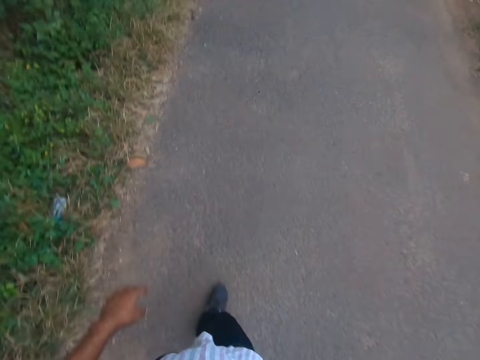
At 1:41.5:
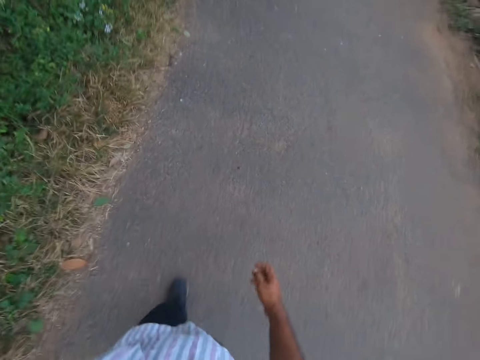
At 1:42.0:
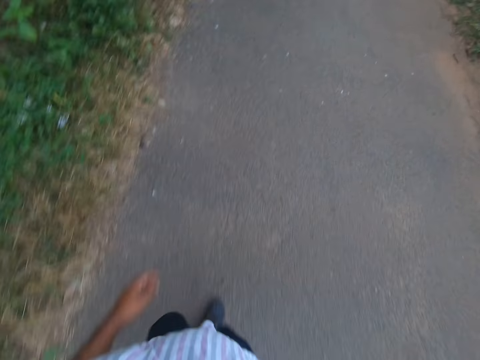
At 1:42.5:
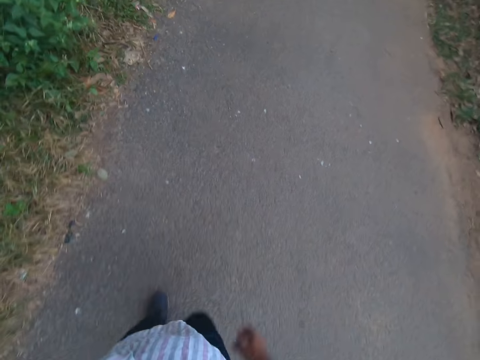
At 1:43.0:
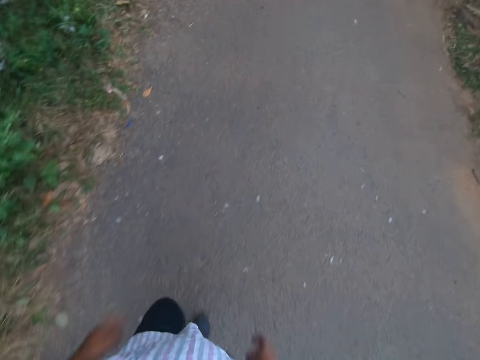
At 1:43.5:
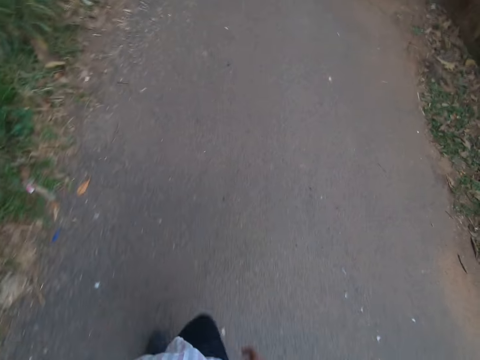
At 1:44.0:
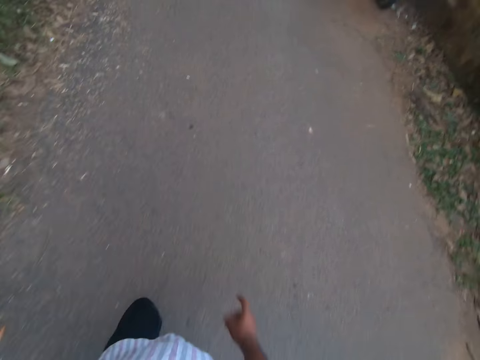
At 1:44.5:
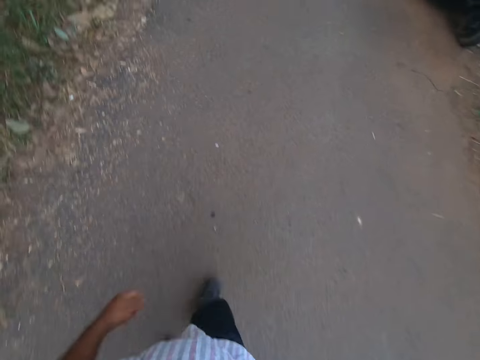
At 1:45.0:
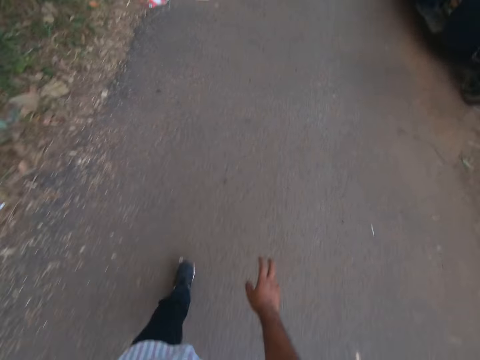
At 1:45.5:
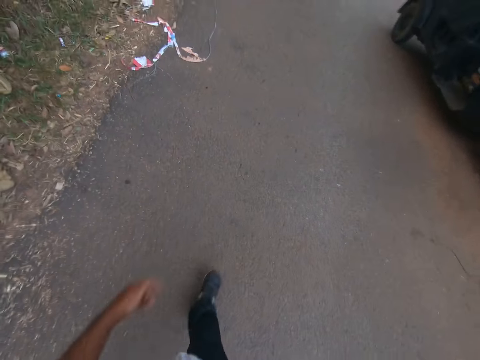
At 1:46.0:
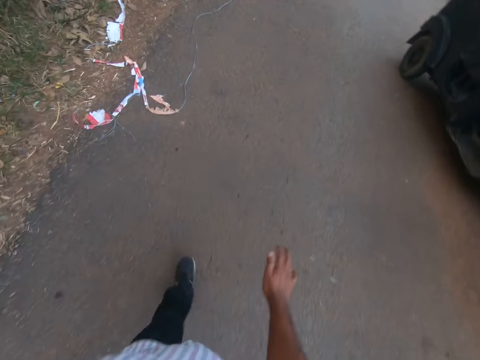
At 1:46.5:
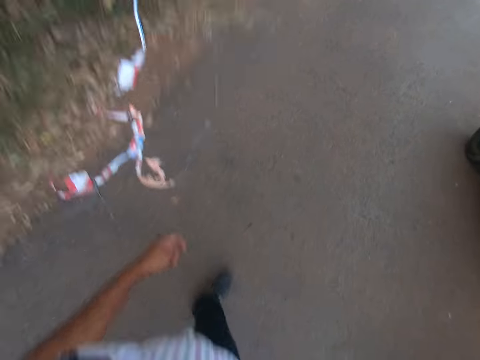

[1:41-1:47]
The camera wearer does something with his hand. He walks around the area.

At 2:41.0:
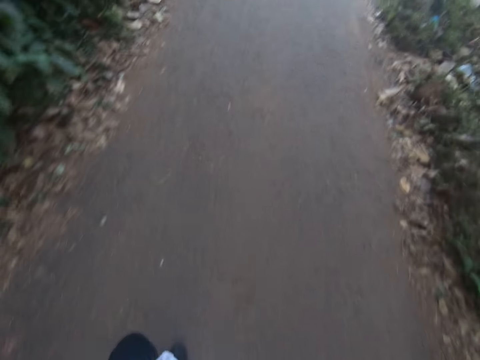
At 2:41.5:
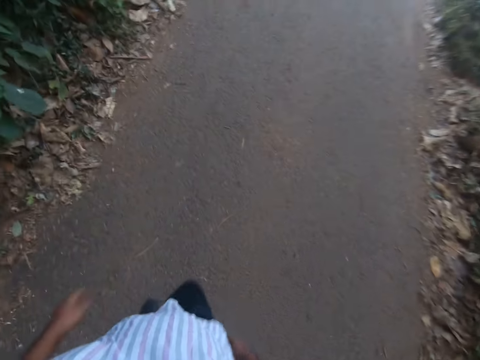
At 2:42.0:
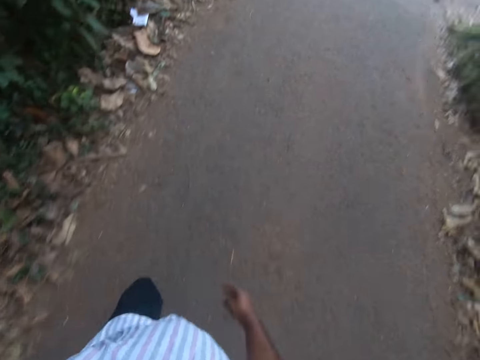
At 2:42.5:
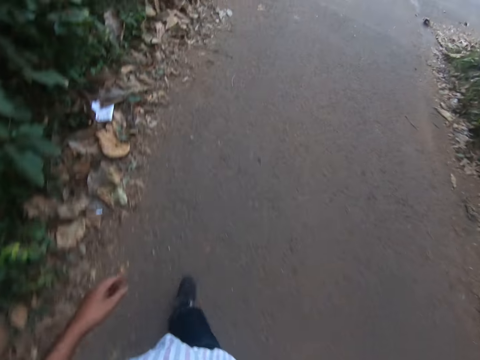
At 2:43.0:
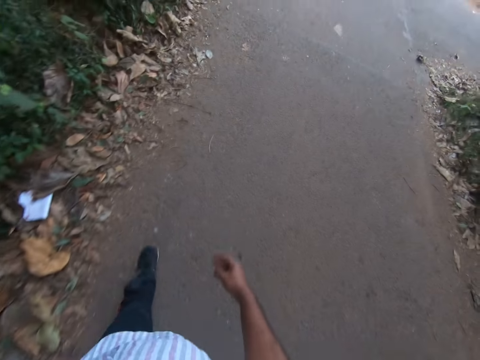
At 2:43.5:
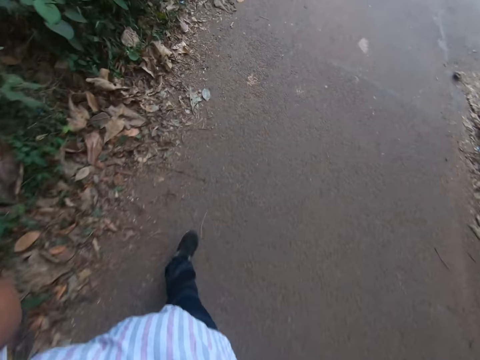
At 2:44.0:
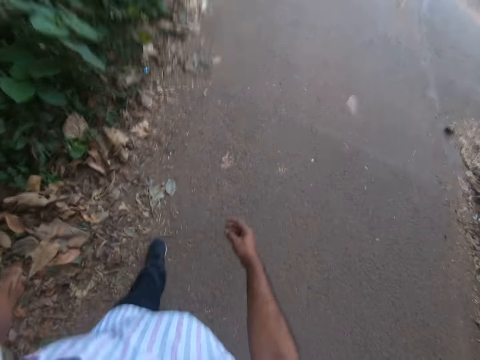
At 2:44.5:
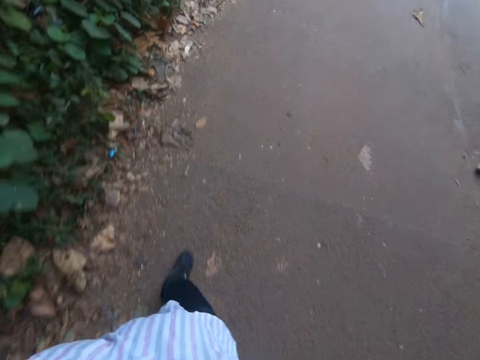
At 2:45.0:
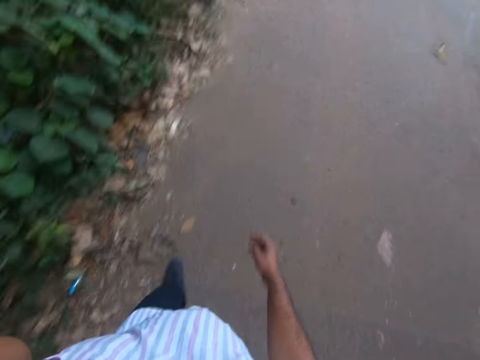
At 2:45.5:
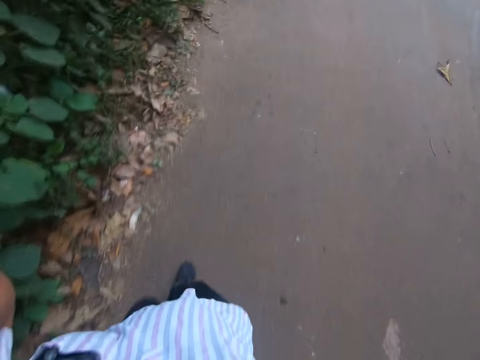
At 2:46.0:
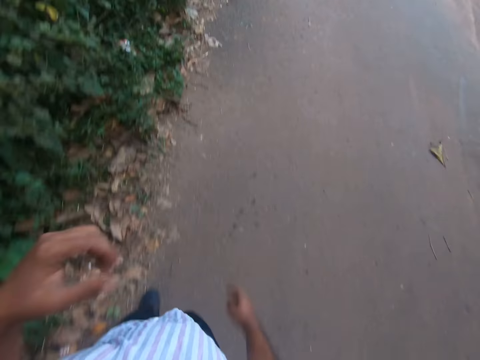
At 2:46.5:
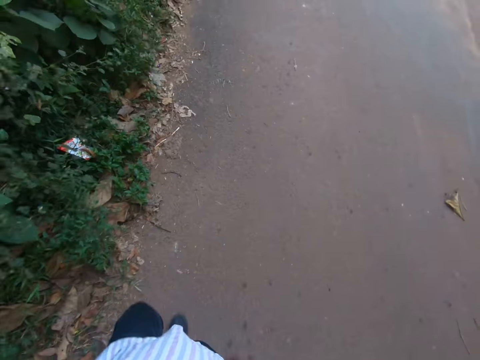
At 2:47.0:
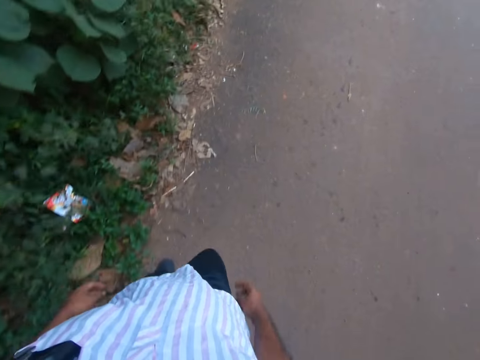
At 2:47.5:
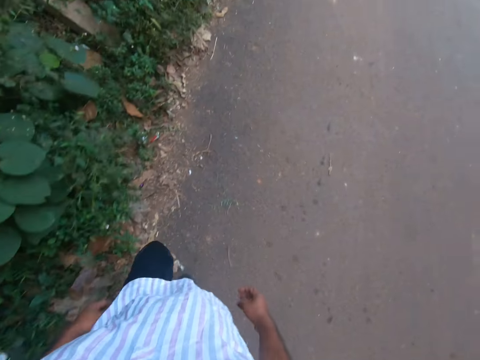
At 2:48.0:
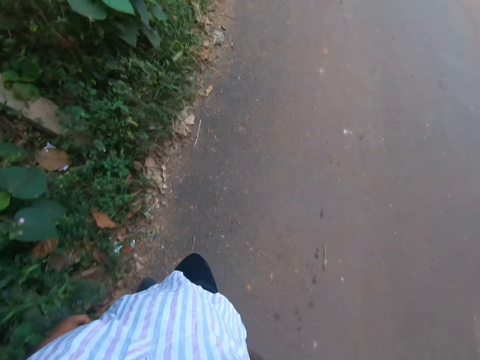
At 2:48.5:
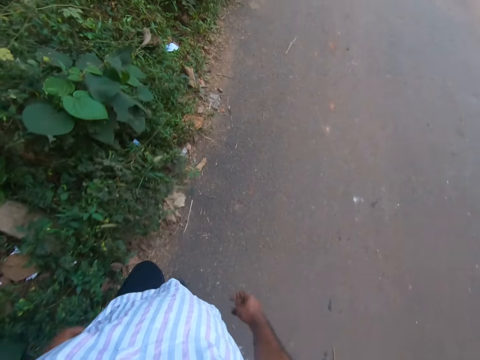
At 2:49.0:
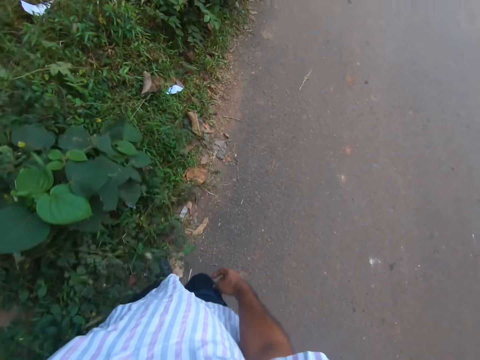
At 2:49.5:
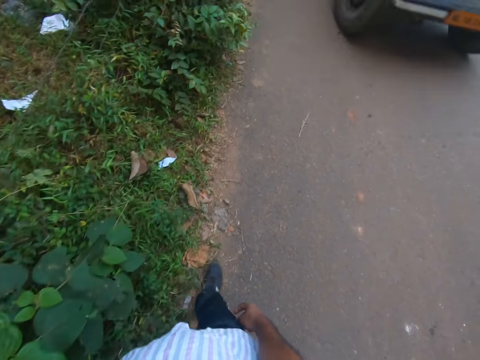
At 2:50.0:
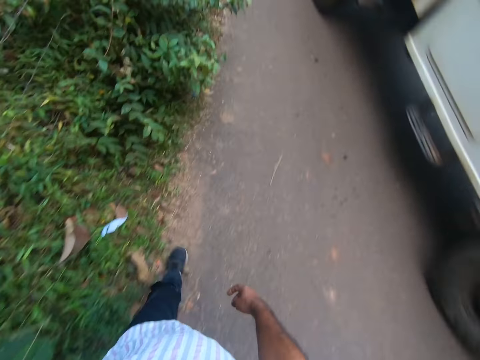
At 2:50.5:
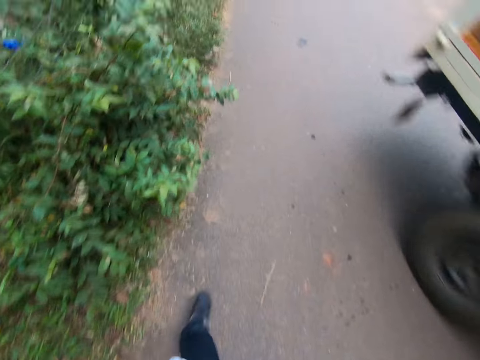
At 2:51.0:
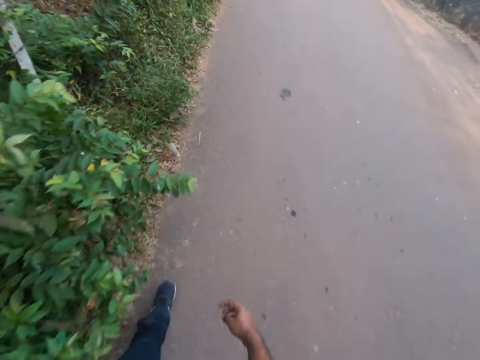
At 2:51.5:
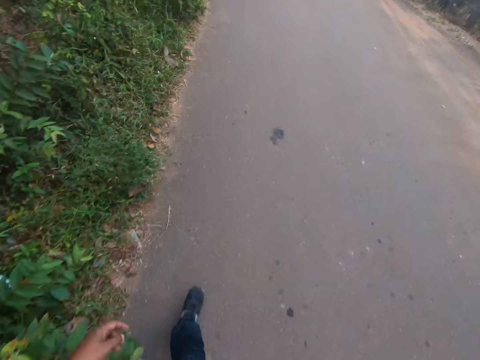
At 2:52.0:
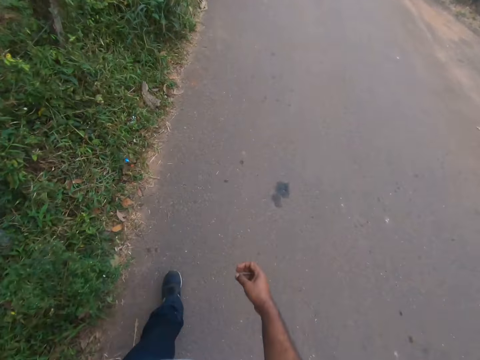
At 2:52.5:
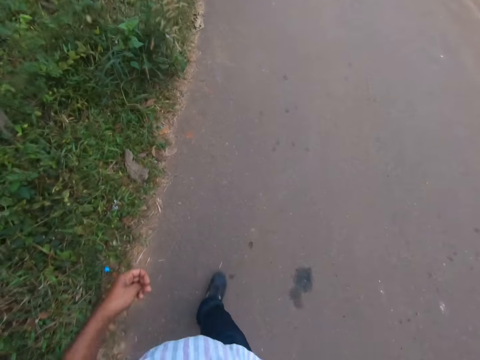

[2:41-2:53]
The camera wearer raises his left hand. He does something with his hand and walks around the area.

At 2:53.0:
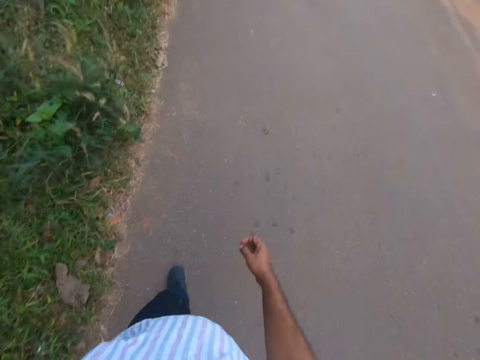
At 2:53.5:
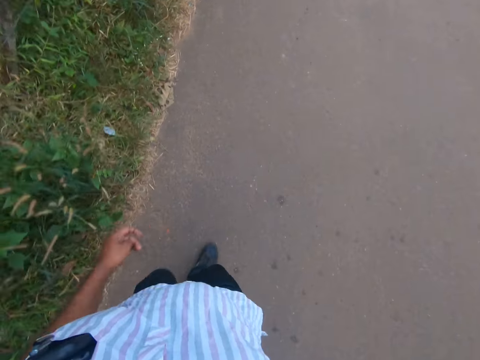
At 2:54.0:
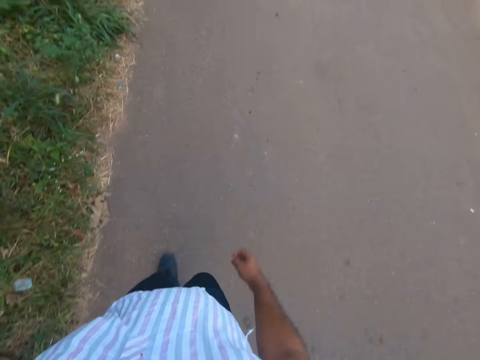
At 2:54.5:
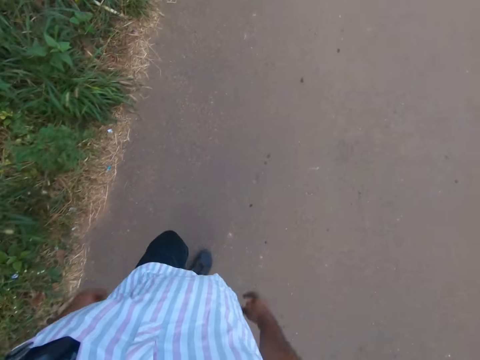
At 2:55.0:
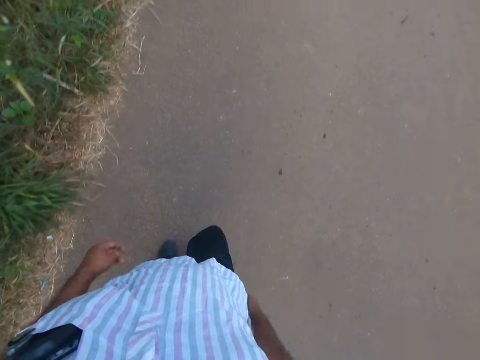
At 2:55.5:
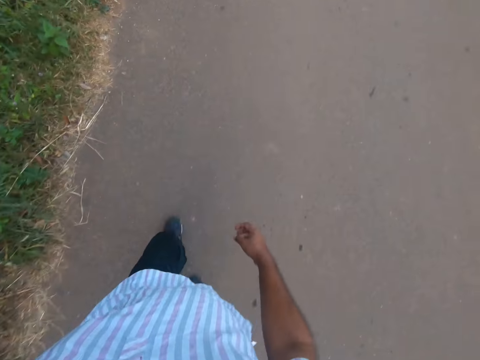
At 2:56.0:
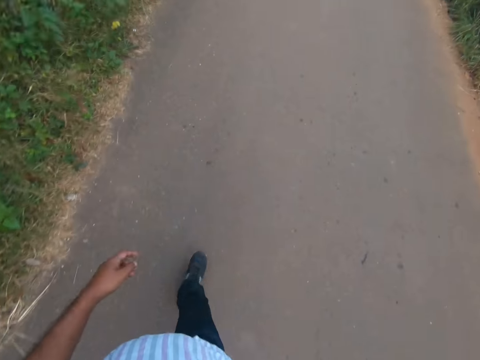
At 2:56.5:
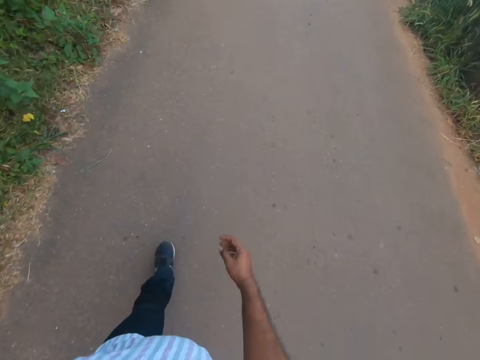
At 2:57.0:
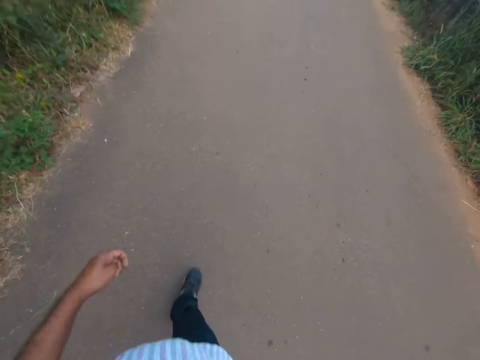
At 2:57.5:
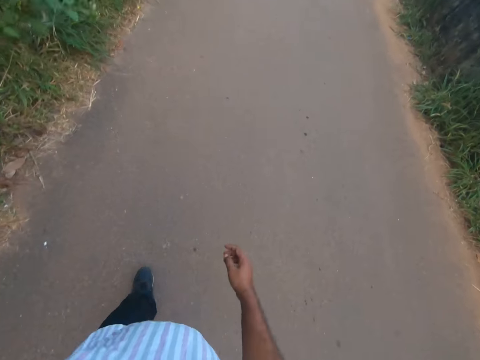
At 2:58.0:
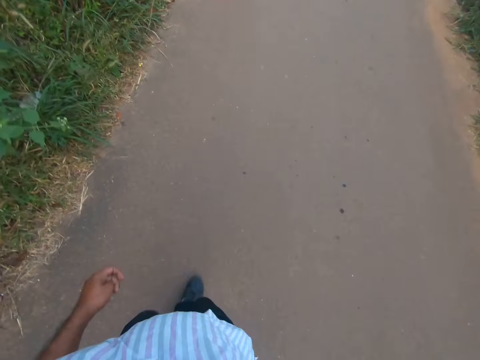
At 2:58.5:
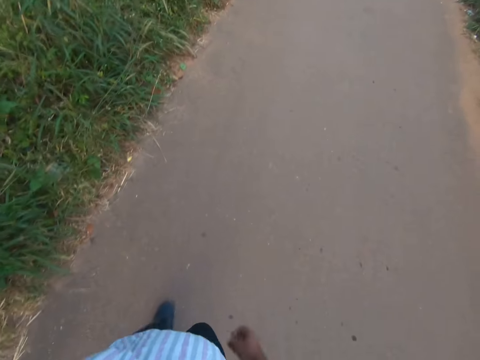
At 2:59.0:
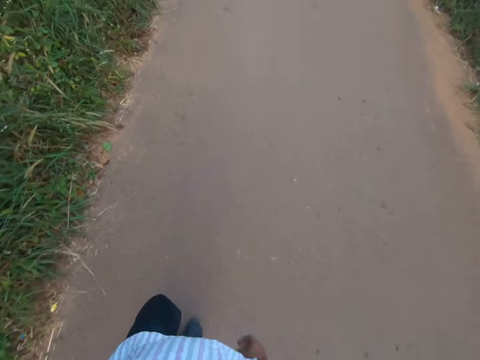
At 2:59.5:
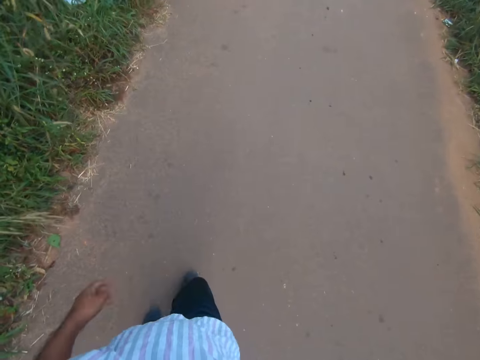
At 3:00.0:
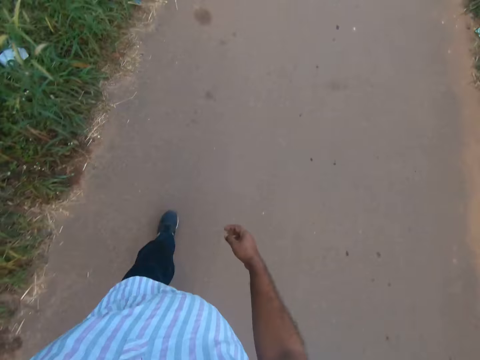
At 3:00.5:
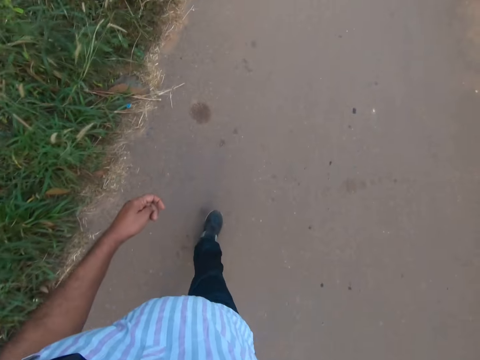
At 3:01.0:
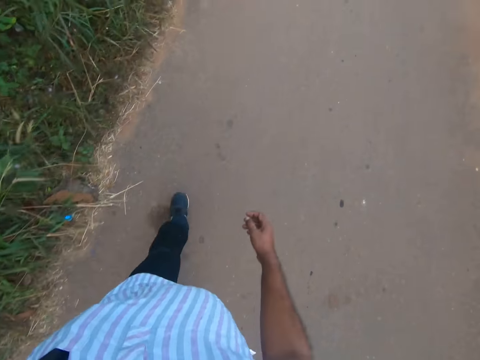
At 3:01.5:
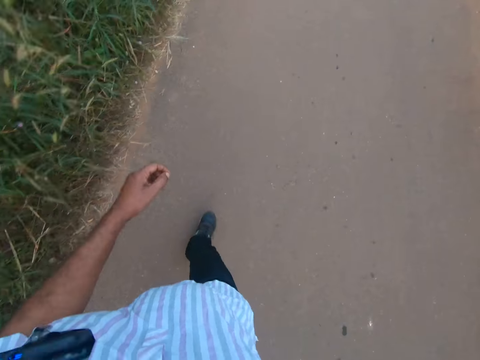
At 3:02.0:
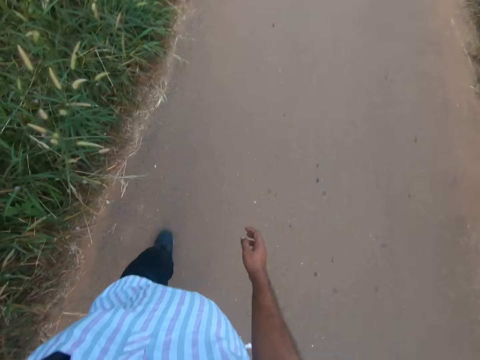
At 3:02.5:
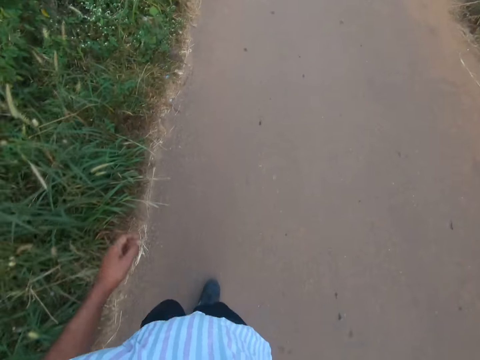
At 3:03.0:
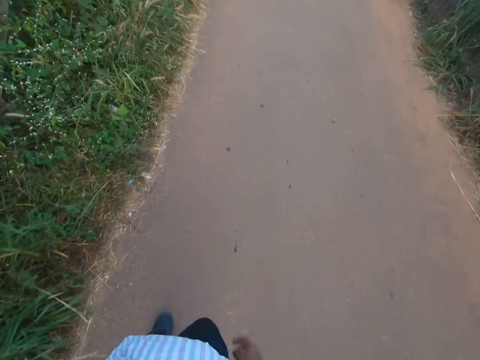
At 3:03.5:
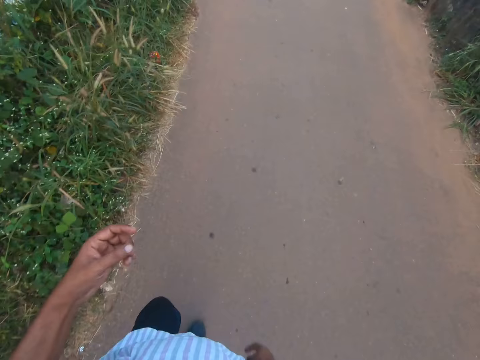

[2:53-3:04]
The camera wearer talks.
